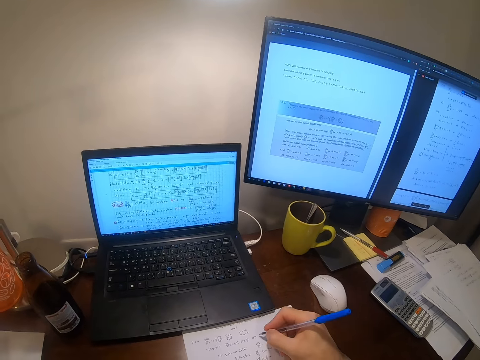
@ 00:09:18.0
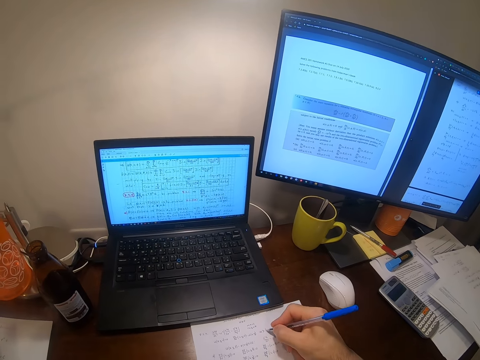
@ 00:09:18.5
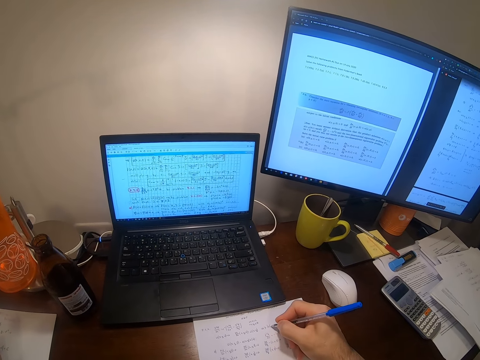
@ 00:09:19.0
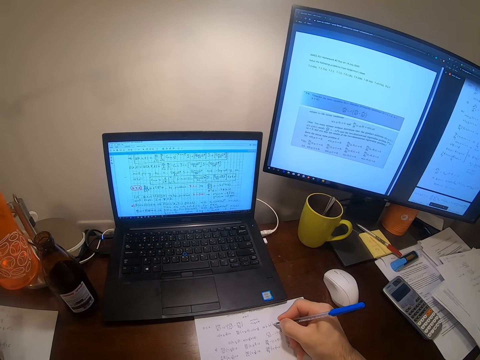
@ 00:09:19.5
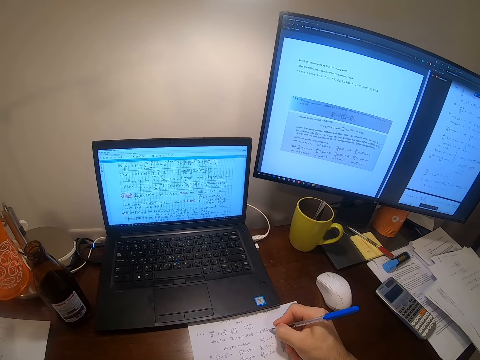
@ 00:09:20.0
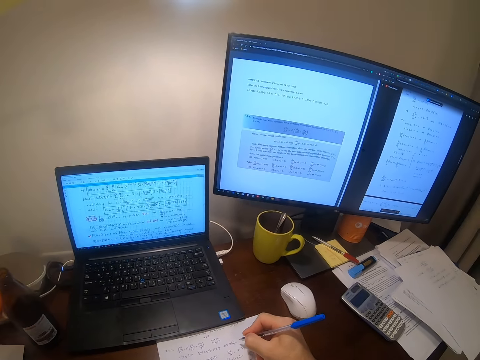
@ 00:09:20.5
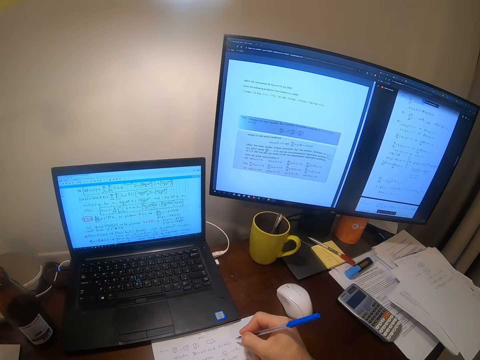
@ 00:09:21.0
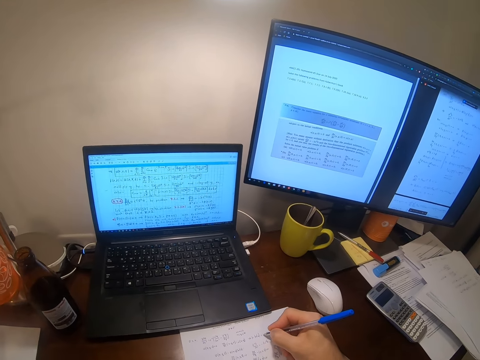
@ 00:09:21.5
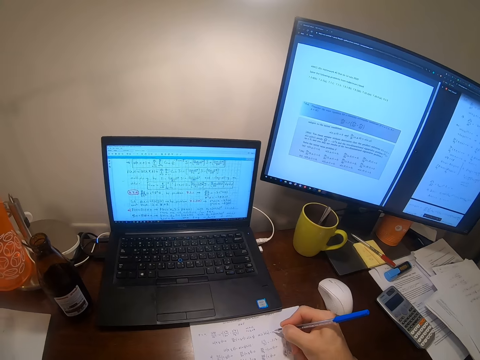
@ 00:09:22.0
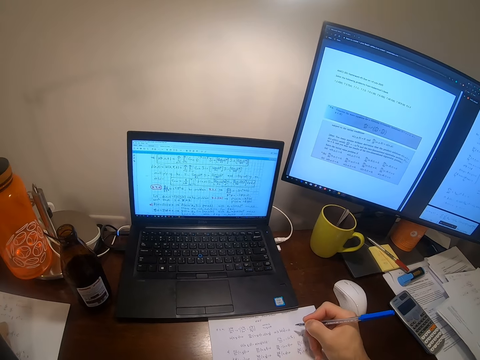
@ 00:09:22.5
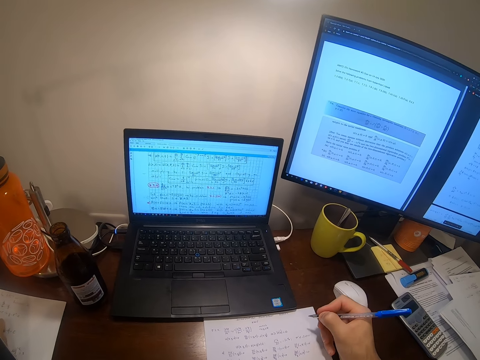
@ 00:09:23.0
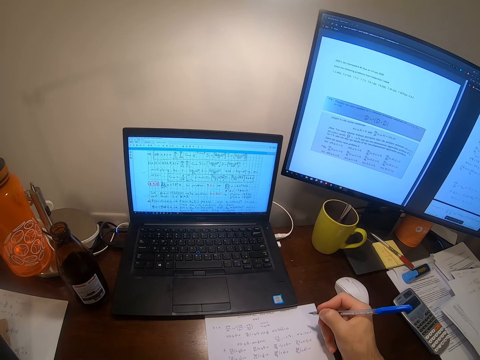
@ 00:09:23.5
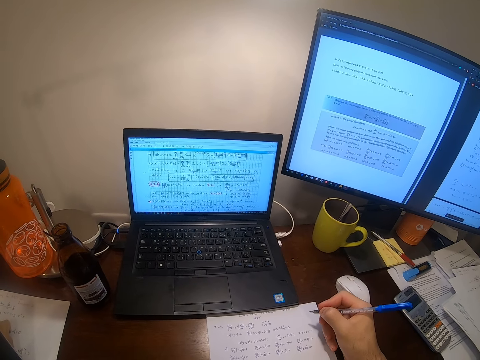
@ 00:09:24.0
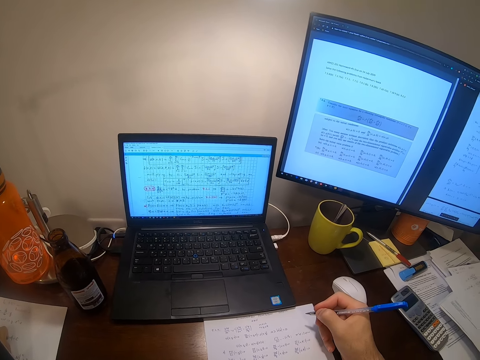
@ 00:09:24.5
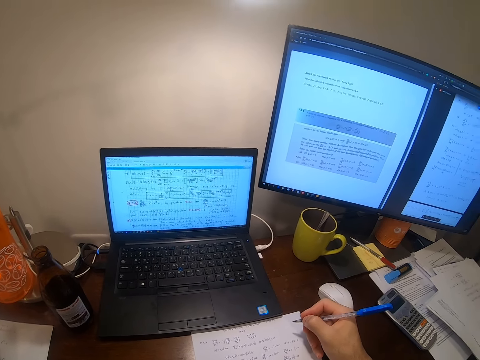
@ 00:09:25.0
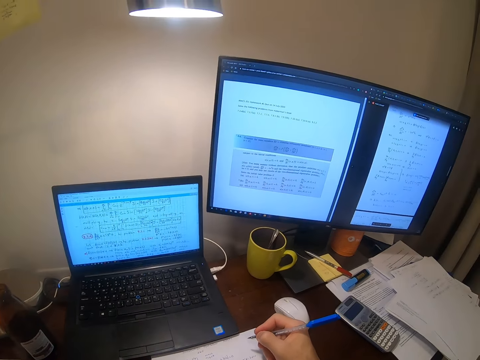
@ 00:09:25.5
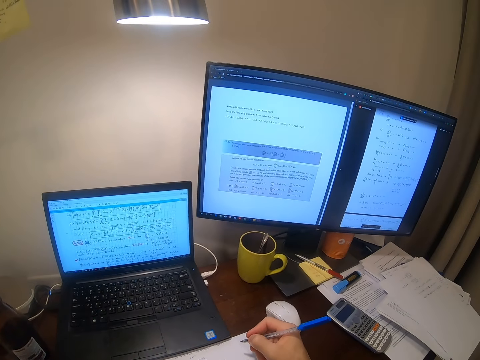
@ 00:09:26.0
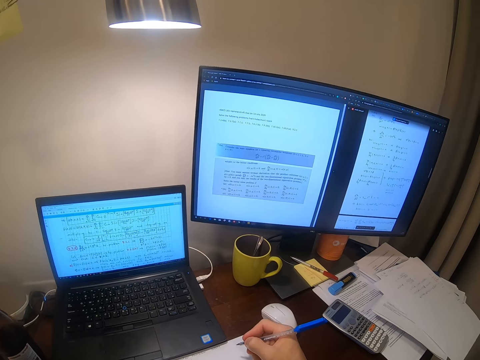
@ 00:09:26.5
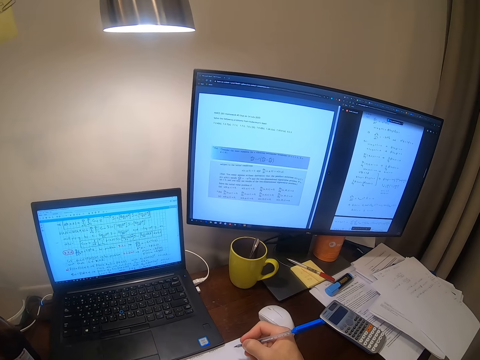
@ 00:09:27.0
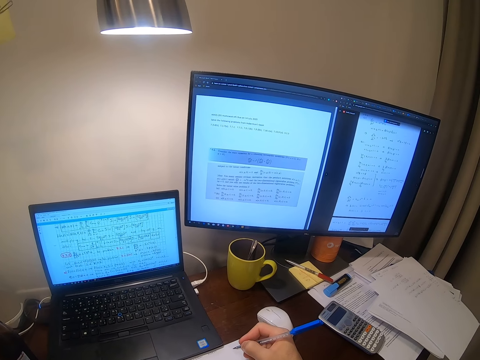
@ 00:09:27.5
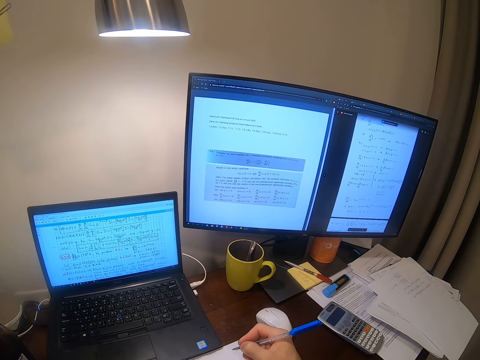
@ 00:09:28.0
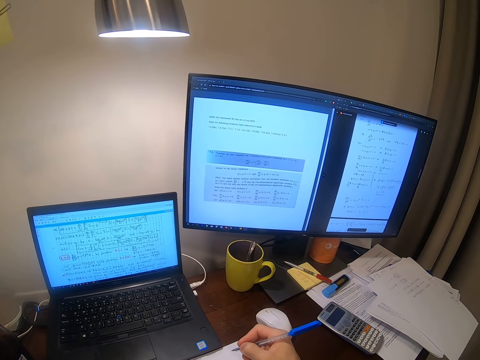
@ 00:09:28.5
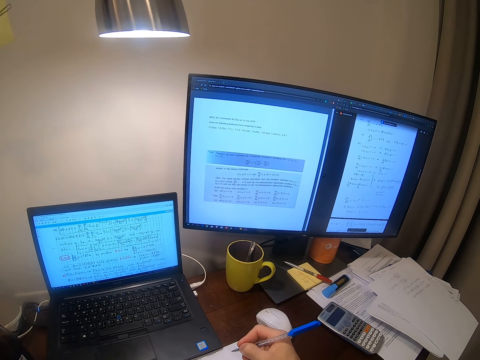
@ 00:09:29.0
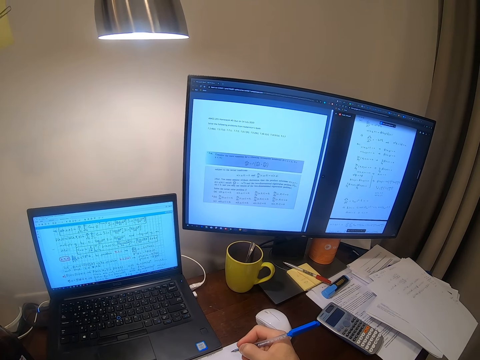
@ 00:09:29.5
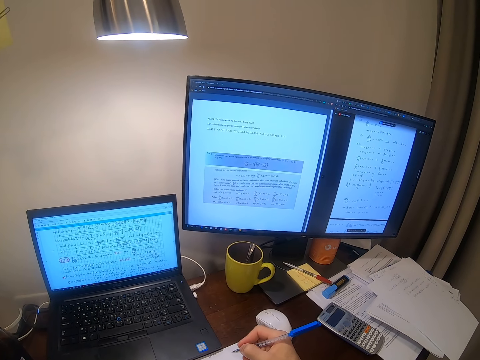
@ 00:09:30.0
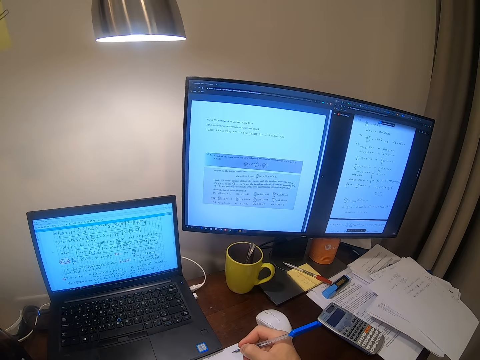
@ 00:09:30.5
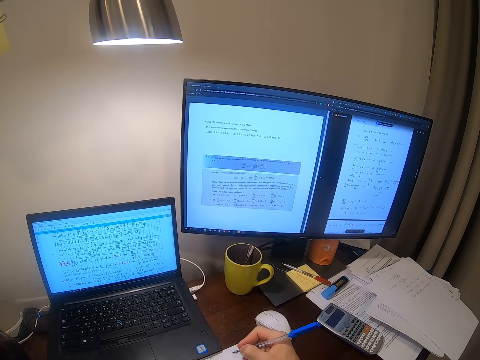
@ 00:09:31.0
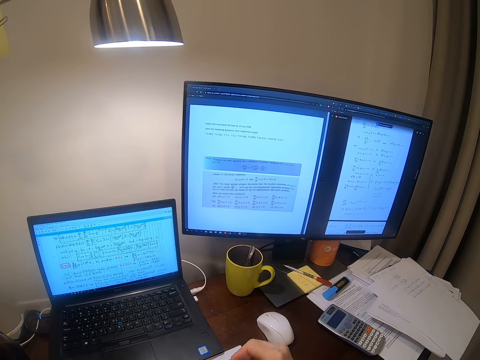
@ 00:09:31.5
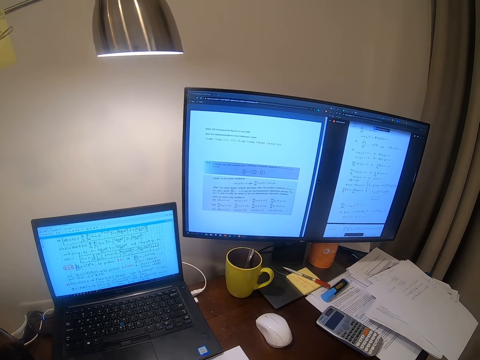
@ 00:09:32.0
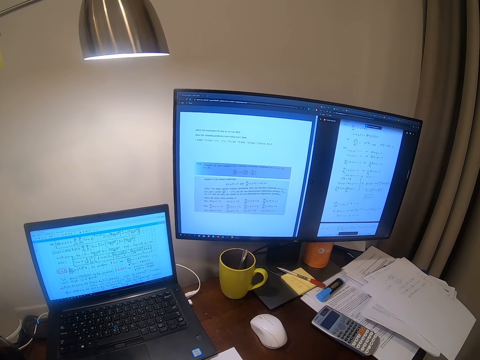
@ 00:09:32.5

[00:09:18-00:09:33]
The camera wearer stares at the computer.

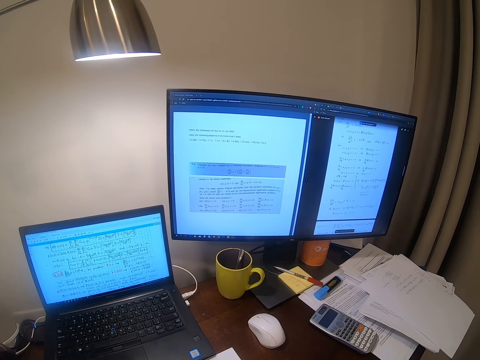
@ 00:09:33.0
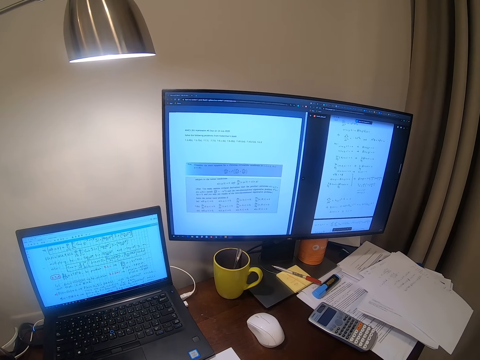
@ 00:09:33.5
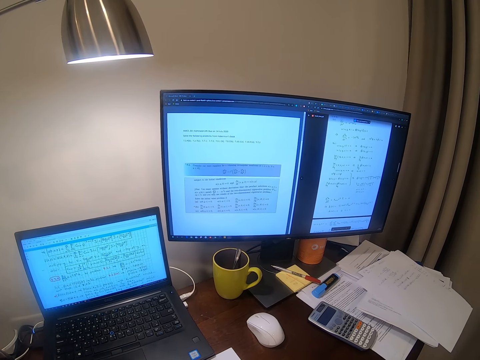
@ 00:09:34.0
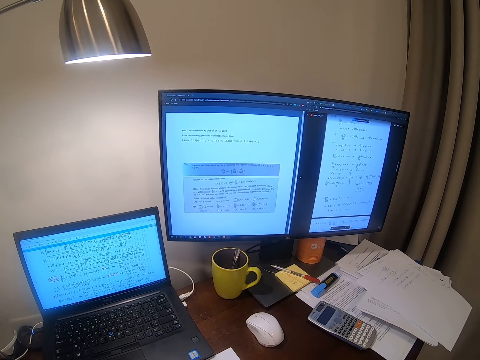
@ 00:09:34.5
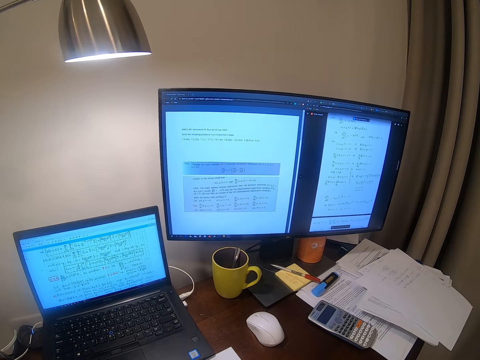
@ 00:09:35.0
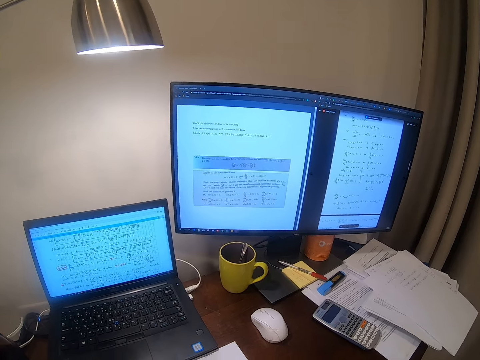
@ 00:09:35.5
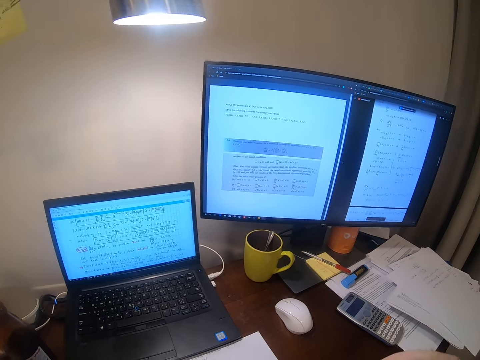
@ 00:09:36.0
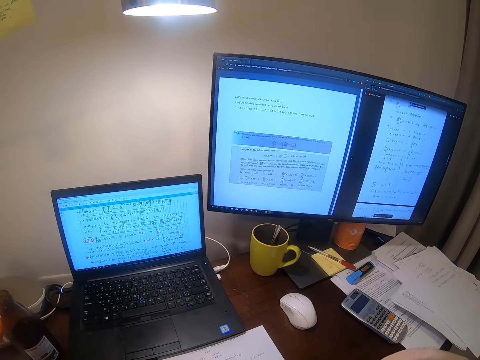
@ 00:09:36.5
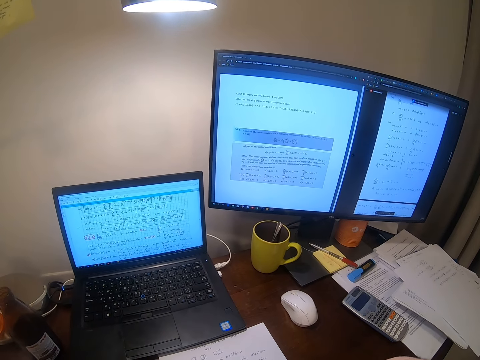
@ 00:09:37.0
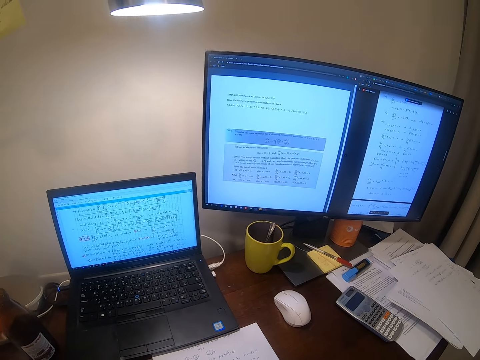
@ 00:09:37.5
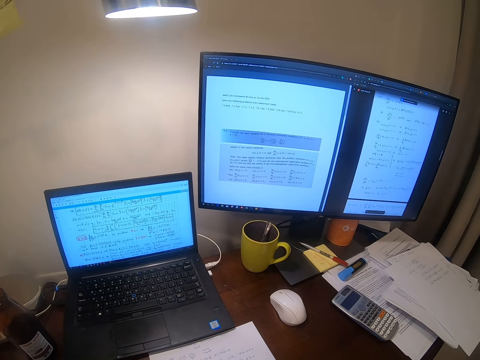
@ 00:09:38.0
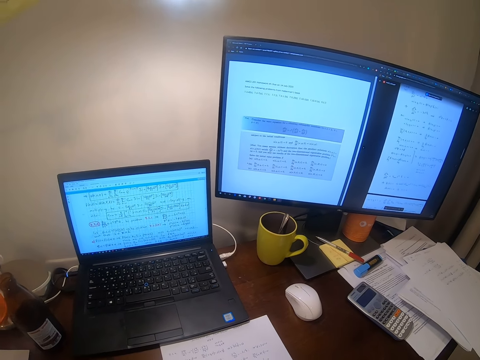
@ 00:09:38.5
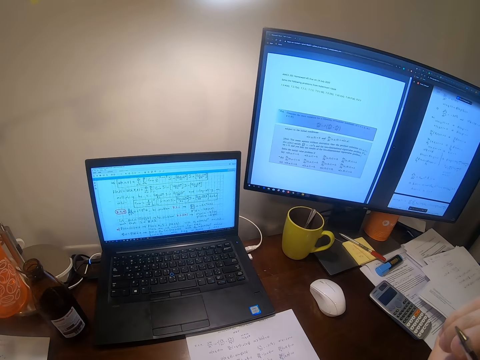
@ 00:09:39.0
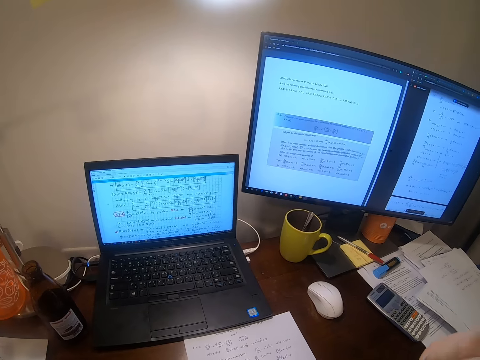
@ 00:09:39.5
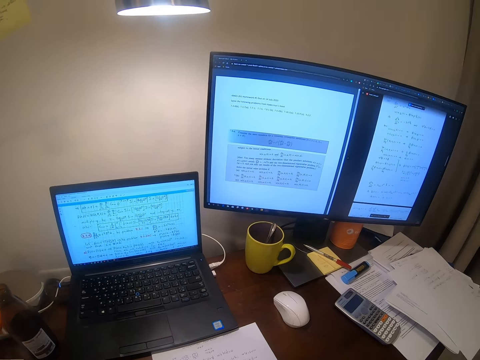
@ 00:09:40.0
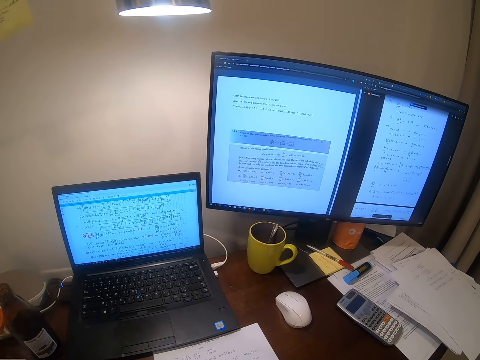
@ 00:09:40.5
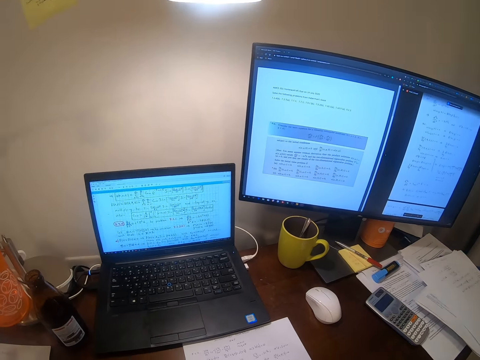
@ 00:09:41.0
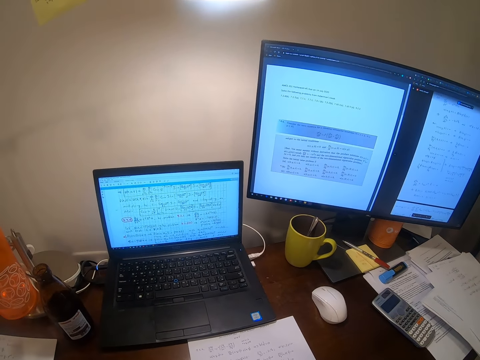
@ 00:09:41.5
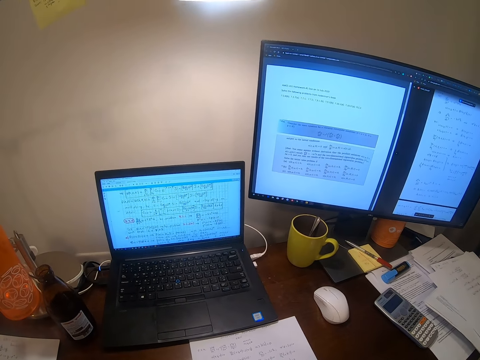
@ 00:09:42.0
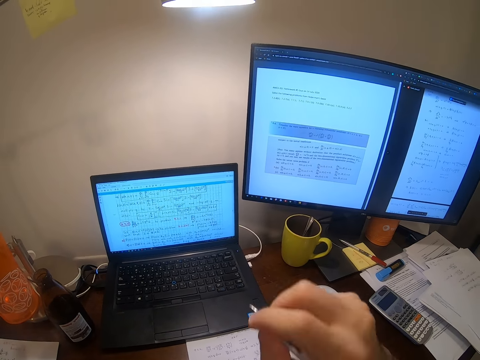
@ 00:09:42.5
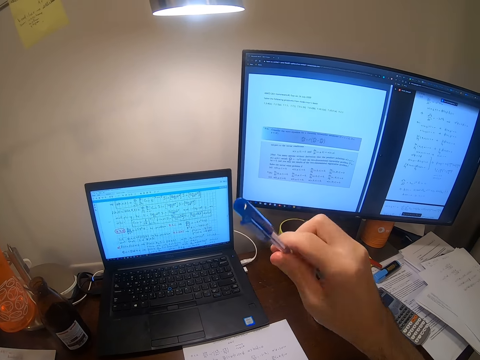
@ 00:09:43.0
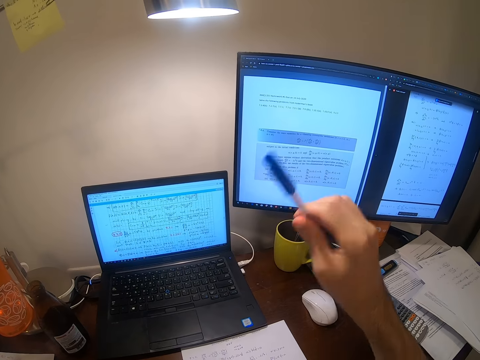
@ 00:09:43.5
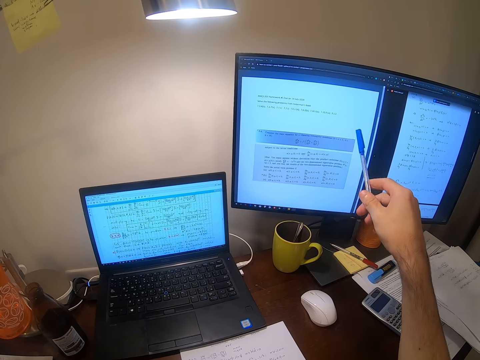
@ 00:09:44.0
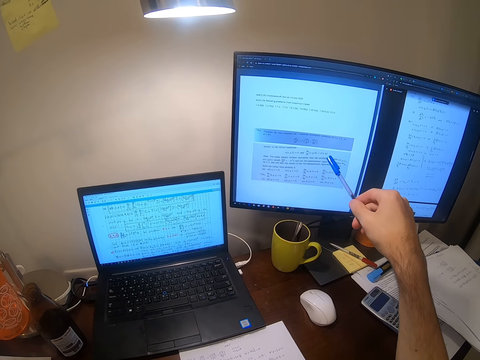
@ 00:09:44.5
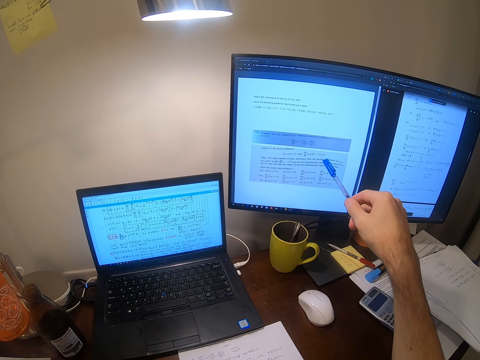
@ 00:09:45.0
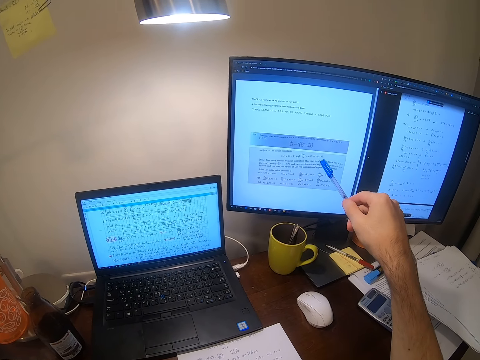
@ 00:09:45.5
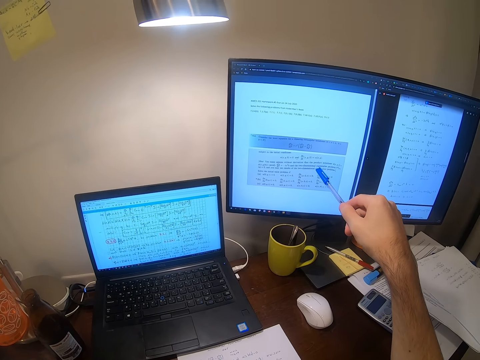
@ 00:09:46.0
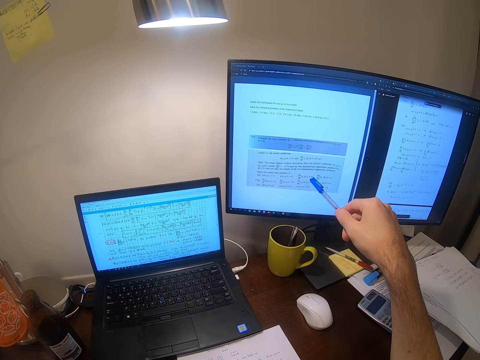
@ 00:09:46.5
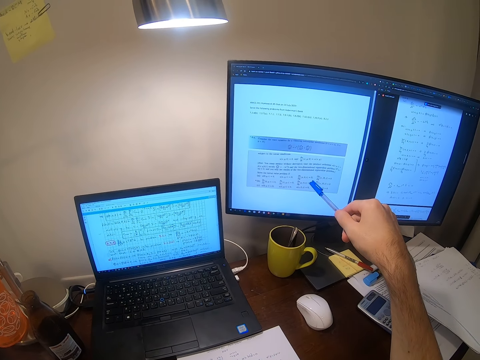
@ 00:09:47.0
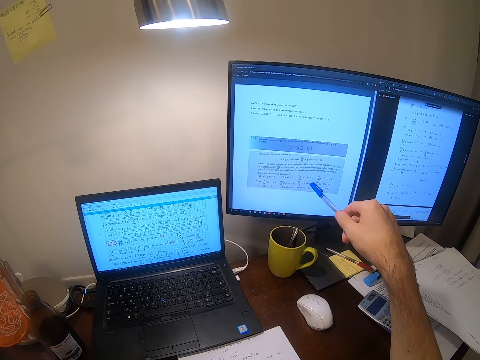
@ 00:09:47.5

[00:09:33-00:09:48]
The camera wearer holds the pen by mouth. They point at the screen with the pen. They put a phone on a computer.
